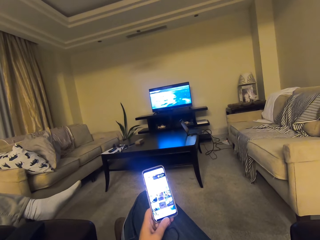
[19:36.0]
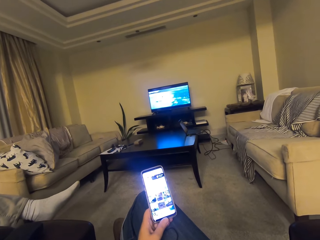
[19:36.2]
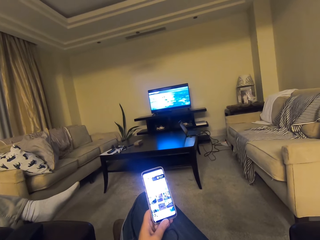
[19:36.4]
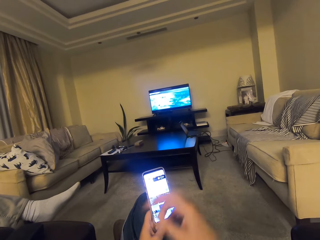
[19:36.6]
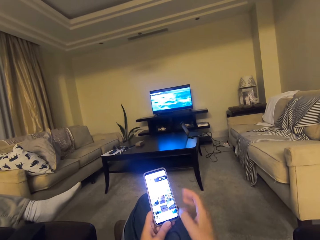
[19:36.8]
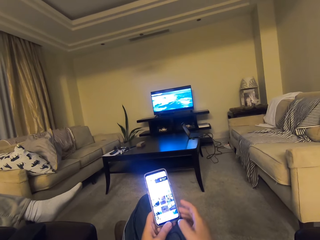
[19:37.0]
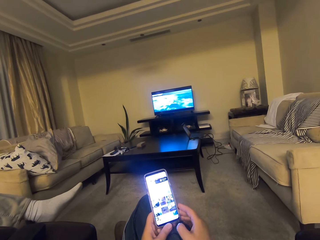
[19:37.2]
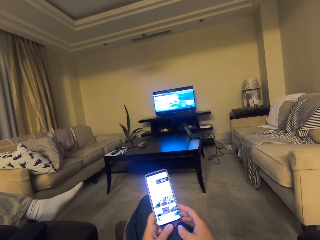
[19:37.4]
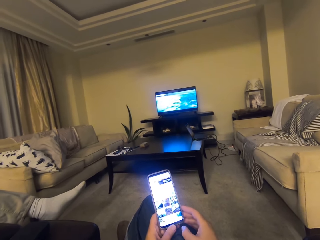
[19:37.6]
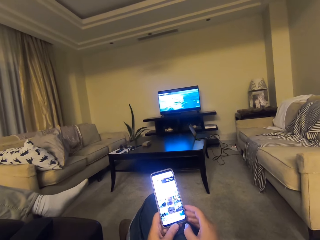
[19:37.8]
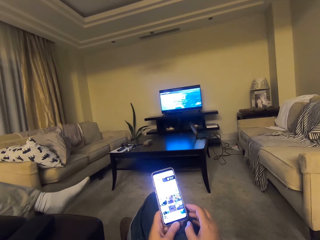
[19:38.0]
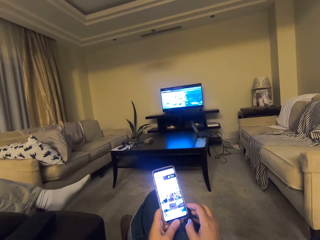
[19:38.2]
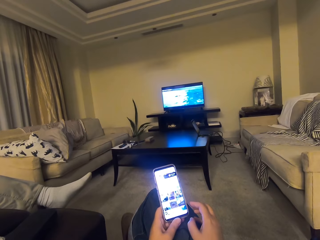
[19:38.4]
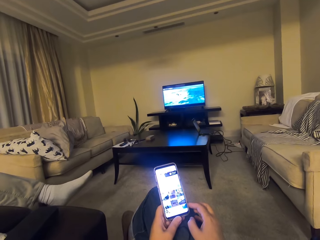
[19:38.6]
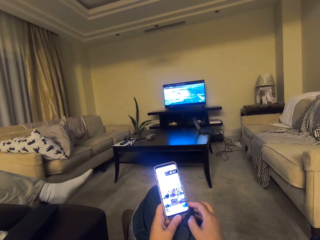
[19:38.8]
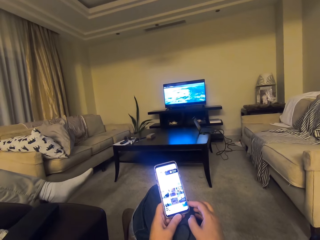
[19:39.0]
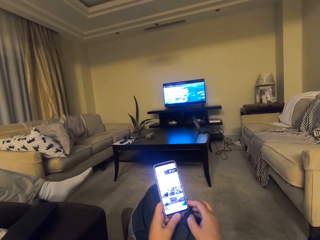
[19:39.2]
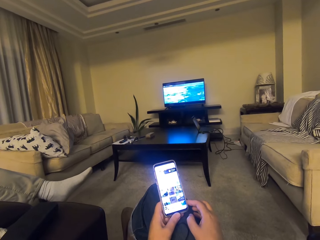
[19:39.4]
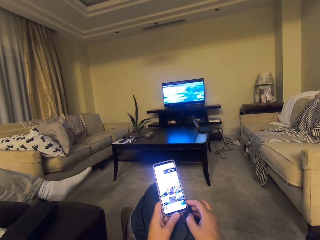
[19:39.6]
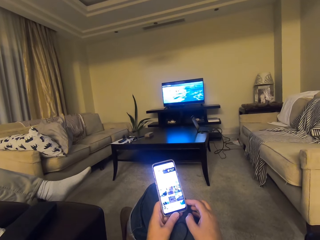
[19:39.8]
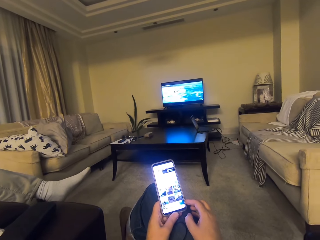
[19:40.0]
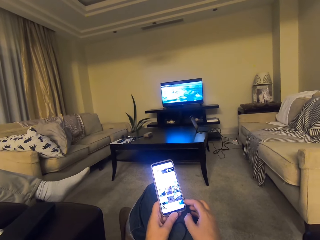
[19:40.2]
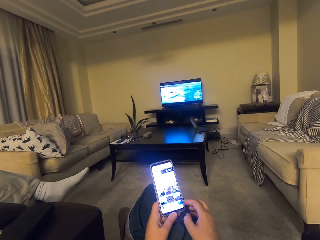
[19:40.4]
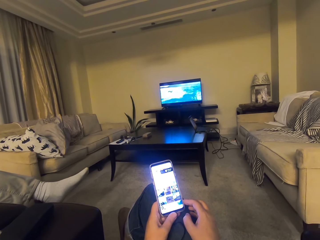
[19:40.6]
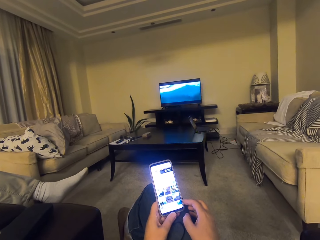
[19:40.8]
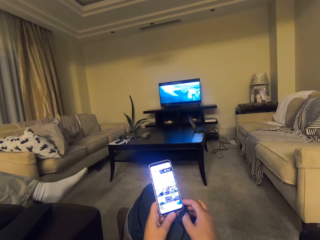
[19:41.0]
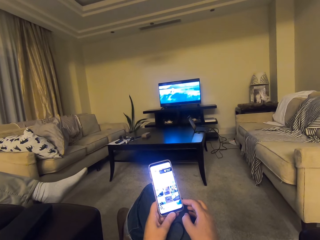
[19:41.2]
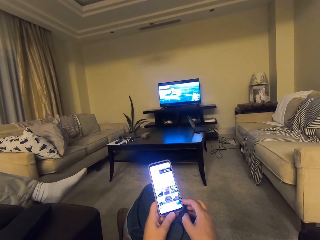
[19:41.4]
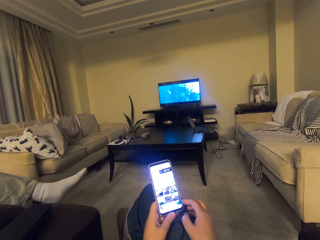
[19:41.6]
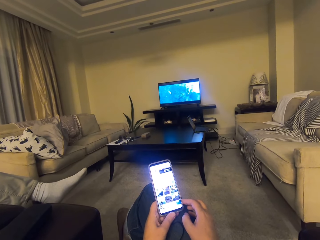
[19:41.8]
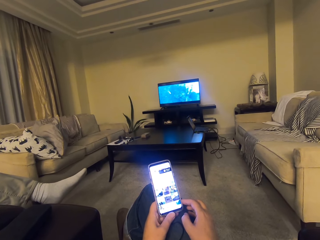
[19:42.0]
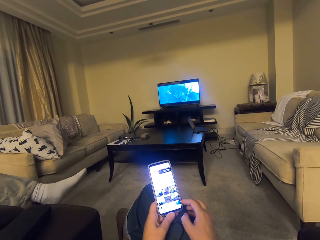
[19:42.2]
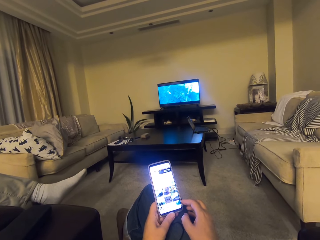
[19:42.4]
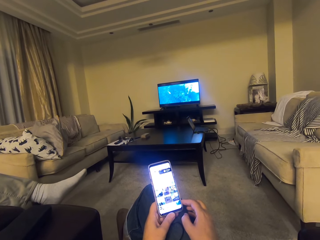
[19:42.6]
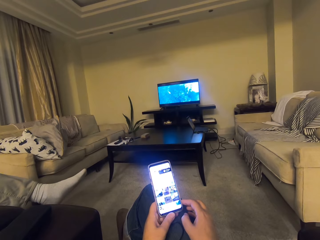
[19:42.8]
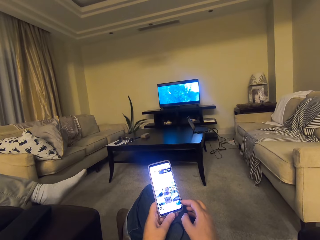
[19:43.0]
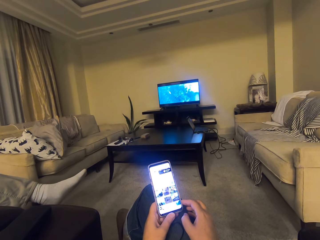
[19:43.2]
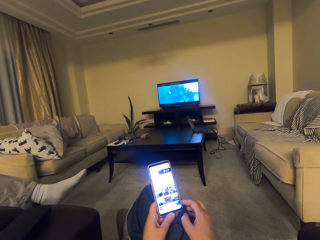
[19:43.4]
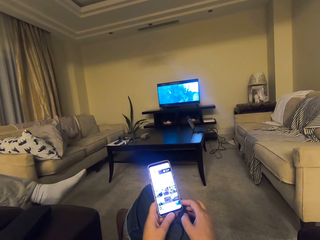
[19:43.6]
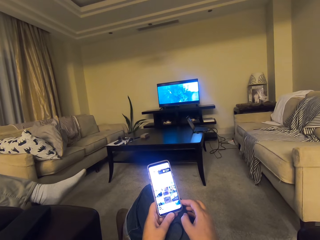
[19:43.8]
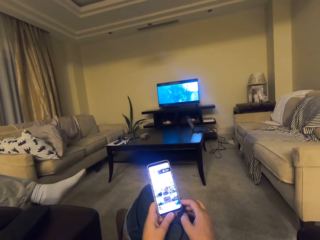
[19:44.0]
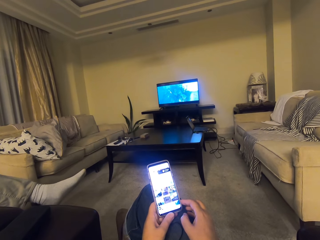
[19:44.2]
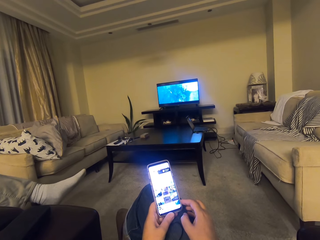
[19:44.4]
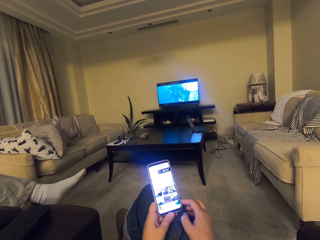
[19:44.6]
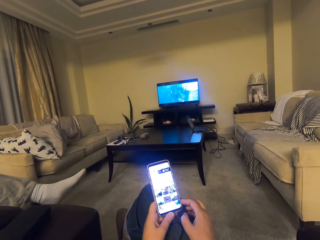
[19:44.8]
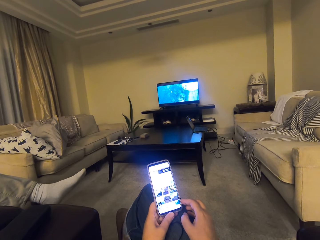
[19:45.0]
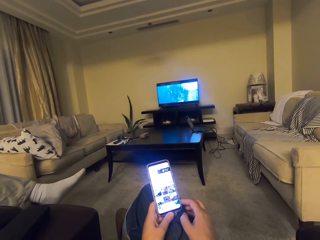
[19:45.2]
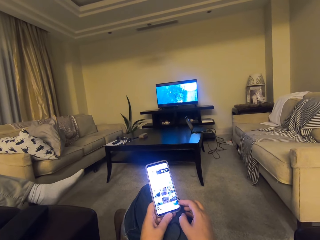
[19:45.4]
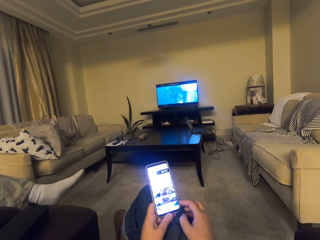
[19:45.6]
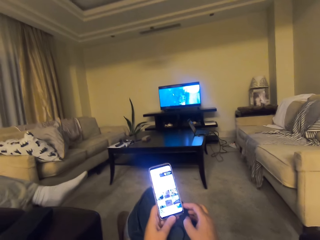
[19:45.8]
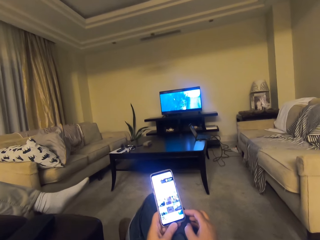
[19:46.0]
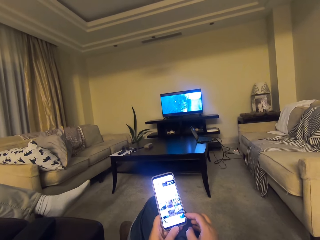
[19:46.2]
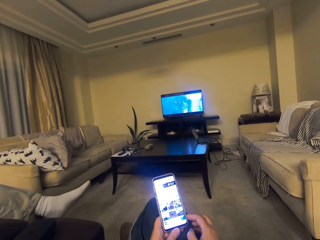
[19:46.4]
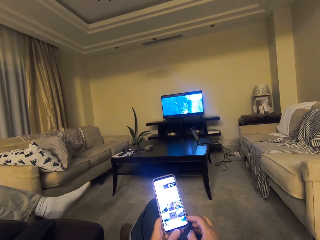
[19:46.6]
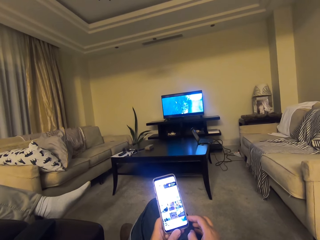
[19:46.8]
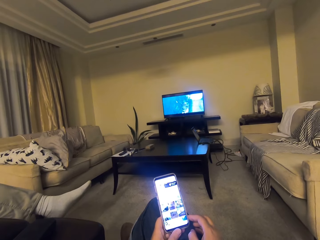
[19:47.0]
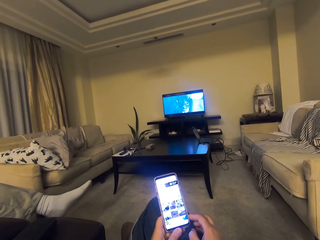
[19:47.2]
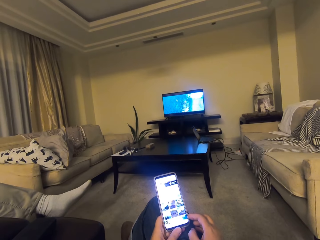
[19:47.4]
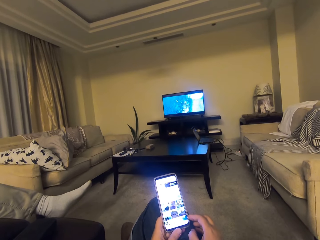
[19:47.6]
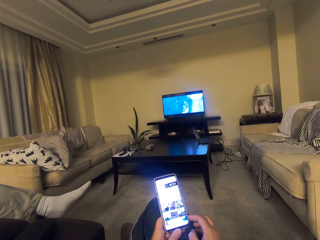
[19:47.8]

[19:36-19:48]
The camera wearer holds the phone with both hands.

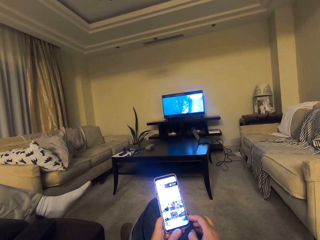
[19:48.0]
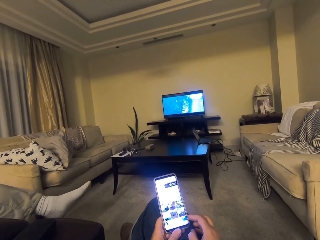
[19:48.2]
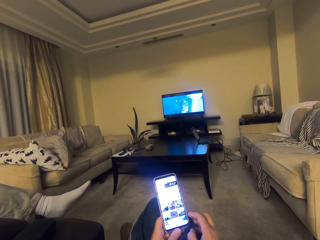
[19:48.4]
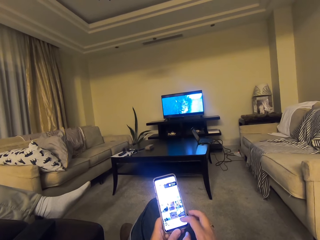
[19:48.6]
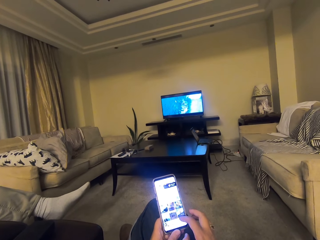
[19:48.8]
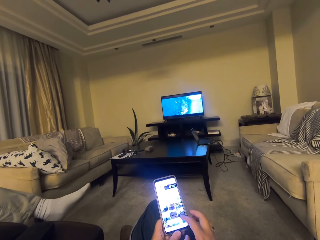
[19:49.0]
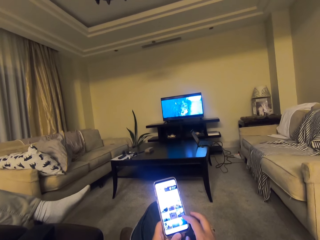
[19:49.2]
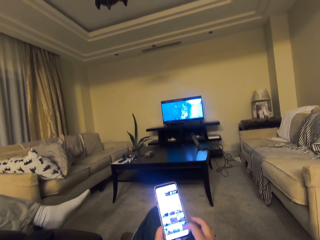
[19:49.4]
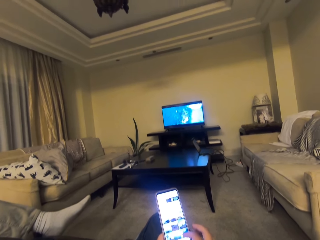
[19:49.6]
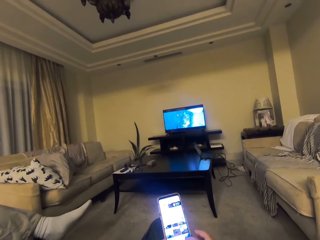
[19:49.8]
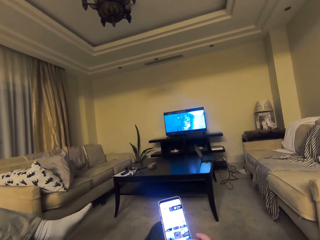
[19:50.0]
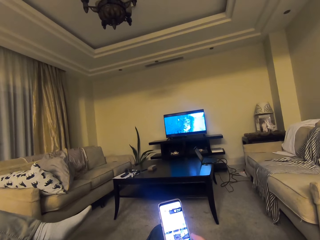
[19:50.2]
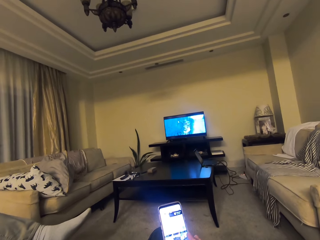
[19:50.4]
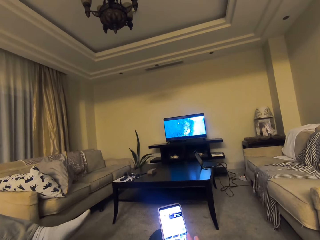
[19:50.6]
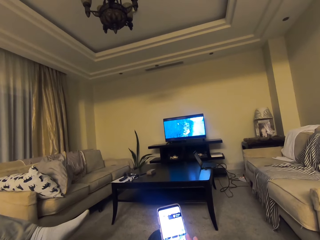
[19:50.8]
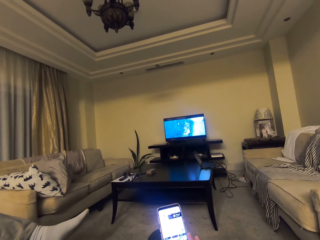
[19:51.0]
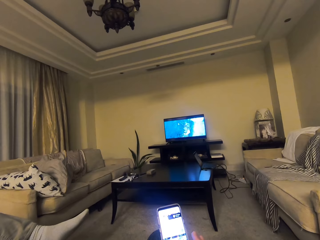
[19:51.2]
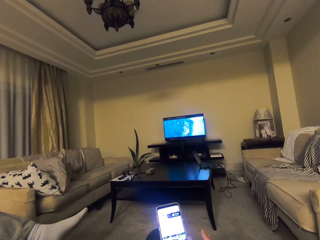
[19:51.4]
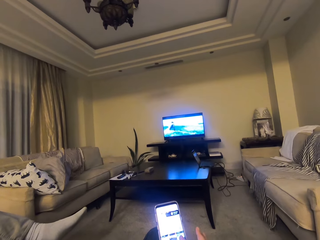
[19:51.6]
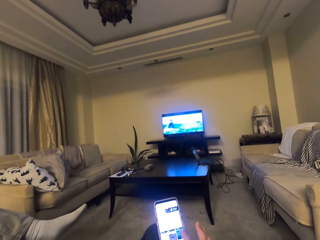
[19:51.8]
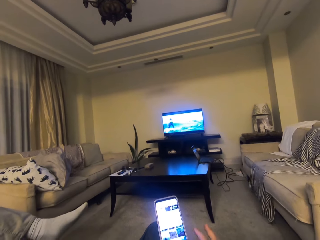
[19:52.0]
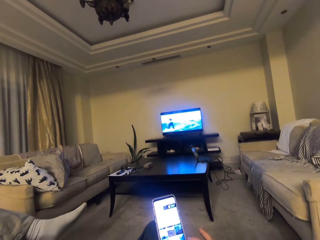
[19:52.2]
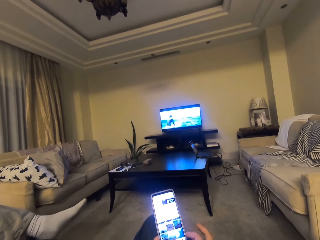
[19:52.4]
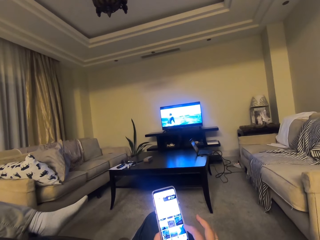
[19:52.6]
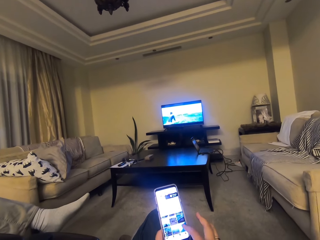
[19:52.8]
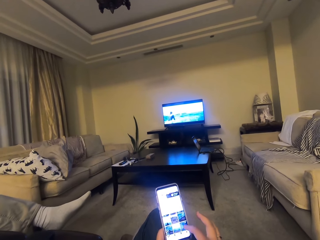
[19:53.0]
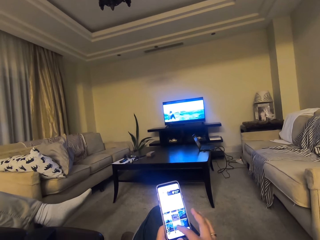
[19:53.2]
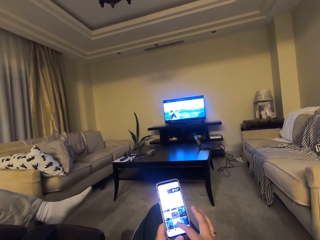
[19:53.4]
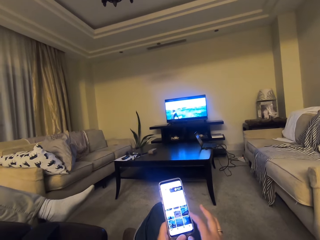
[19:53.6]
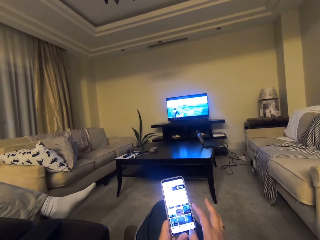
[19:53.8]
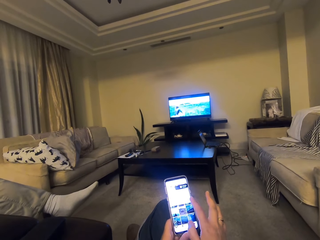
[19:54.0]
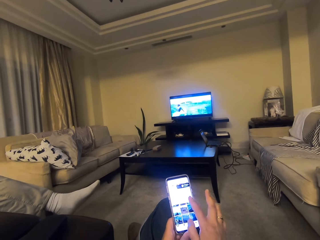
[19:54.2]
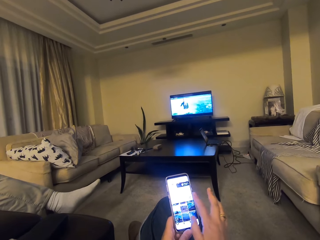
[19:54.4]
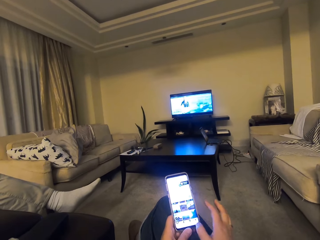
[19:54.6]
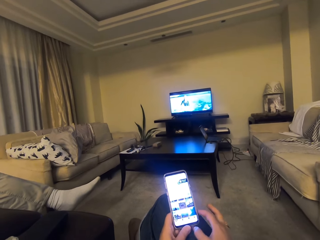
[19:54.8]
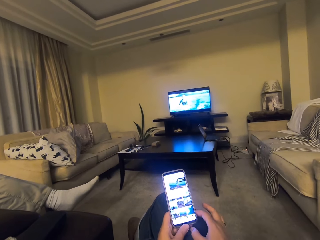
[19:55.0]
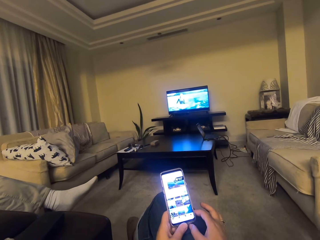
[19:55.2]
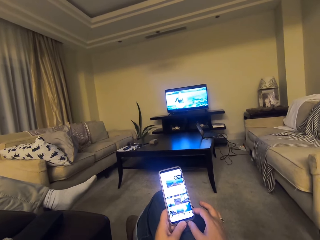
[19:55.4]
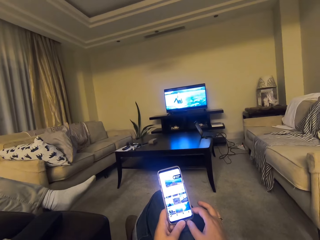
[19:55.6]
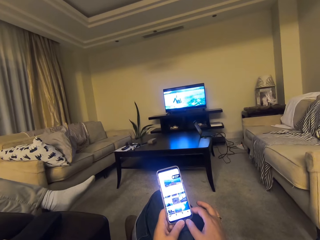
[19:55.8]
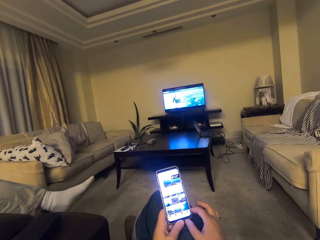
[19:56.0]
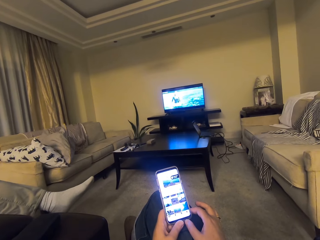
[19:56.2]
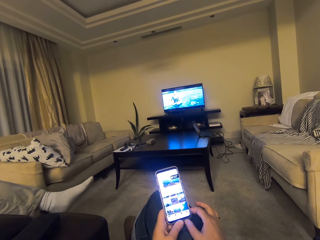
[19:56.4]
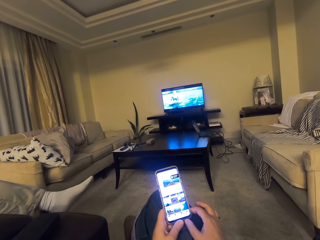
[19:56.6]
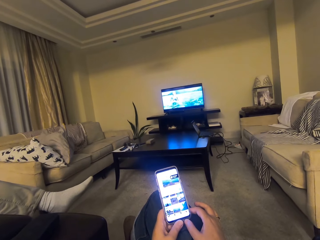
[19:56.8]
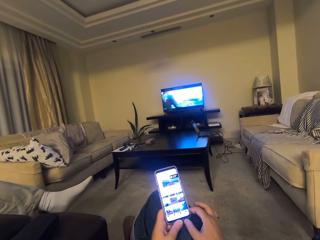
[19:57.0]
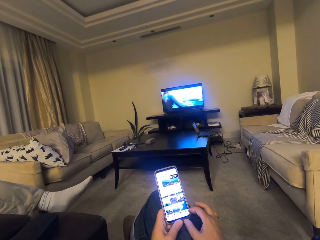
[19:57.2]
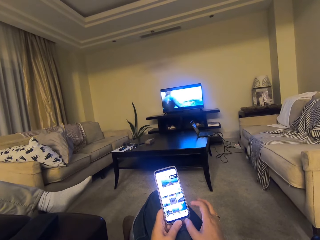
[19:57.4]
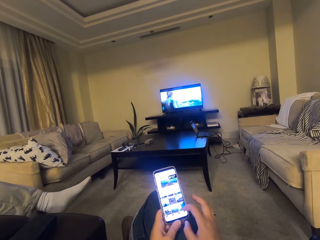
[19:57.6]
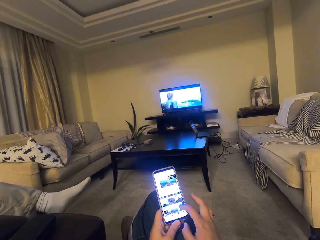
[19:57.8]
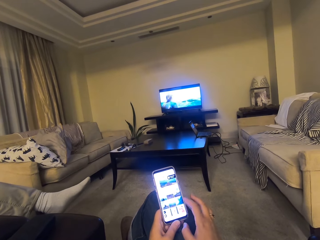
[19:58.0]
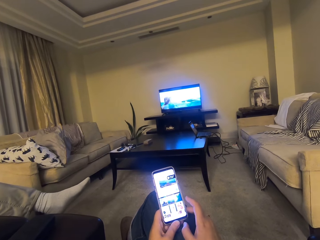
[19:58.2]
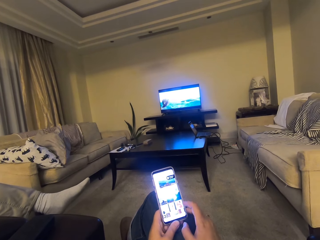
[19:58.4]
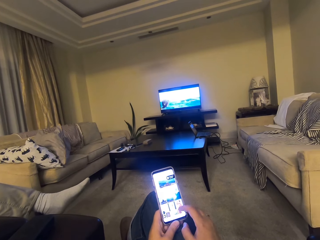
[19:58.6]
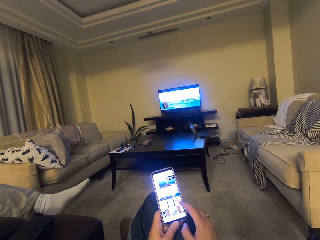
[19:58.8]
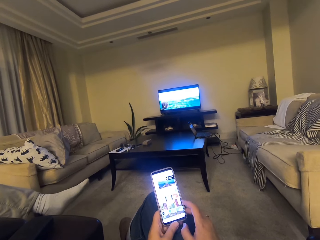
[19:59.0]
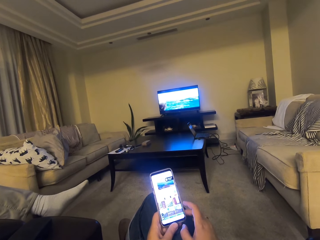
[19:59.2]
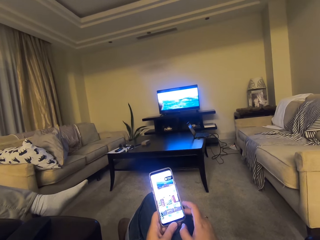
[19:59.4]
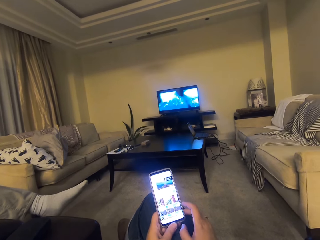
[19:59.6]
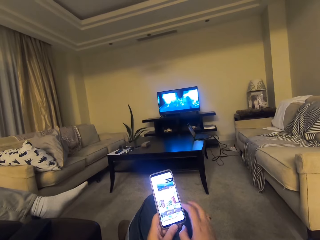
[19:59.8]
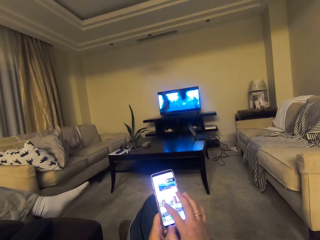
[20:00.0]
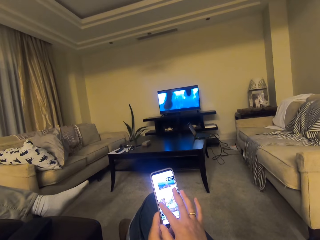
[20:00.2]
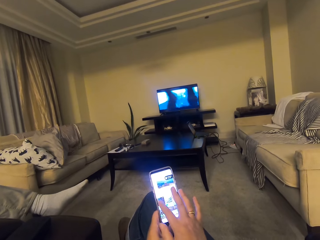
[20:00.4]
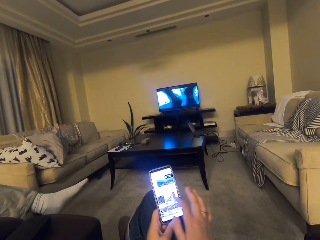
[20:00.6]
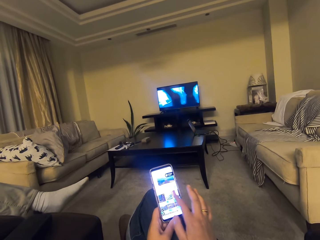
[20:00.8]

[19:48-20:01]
The camera wearer operates the phone.
